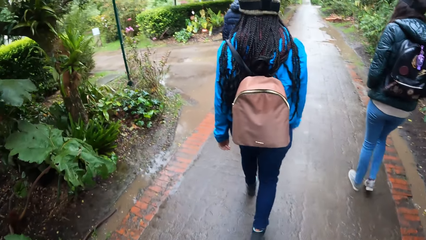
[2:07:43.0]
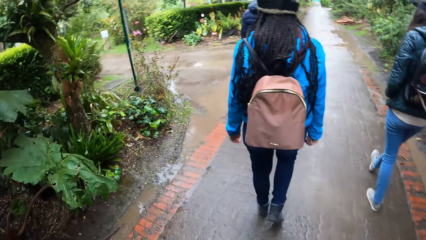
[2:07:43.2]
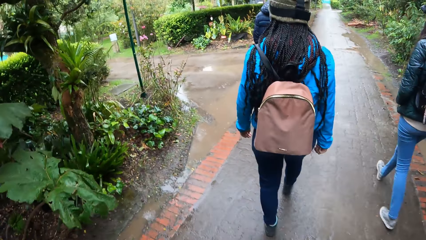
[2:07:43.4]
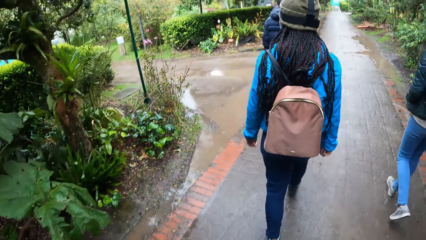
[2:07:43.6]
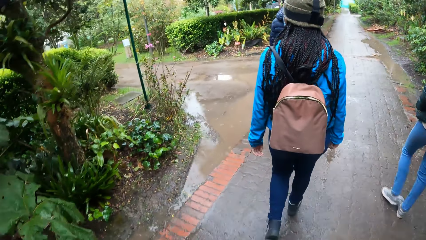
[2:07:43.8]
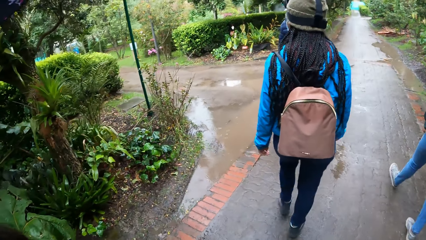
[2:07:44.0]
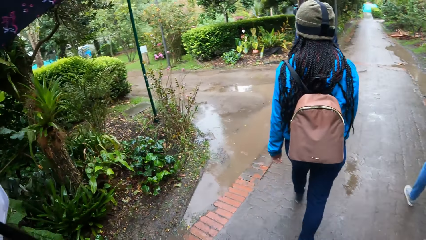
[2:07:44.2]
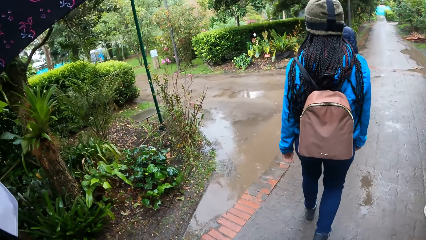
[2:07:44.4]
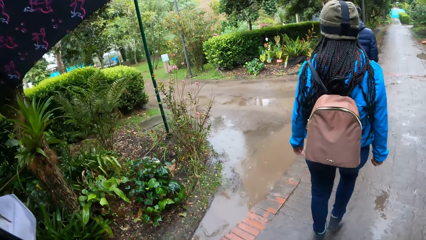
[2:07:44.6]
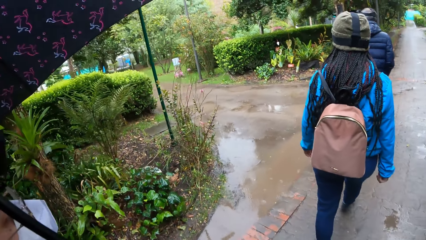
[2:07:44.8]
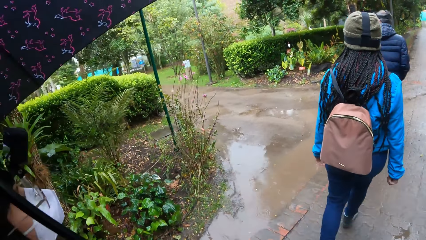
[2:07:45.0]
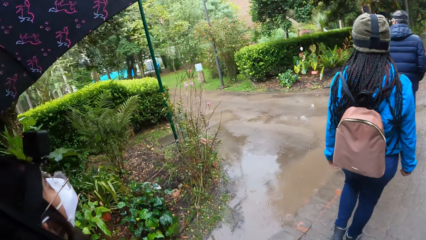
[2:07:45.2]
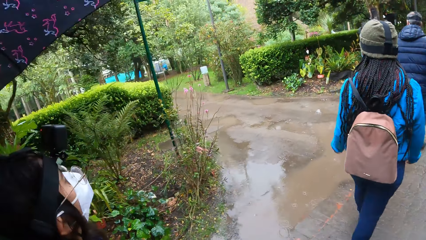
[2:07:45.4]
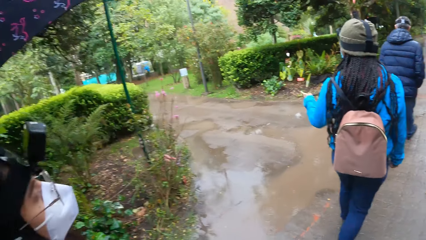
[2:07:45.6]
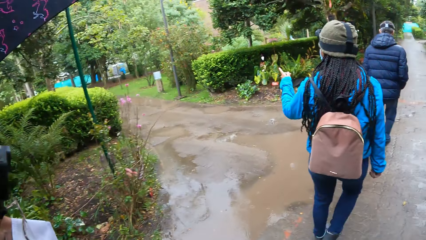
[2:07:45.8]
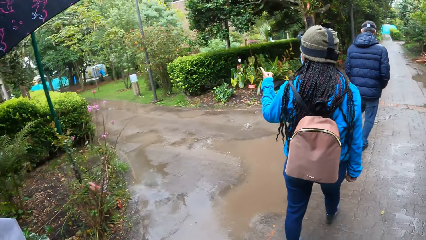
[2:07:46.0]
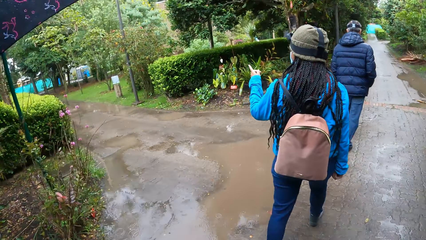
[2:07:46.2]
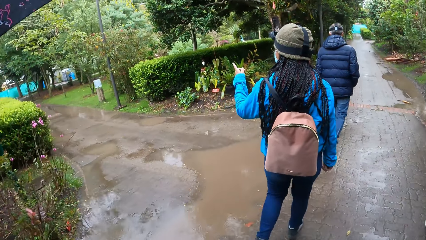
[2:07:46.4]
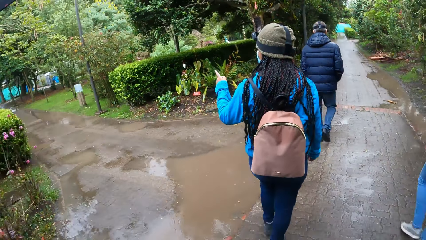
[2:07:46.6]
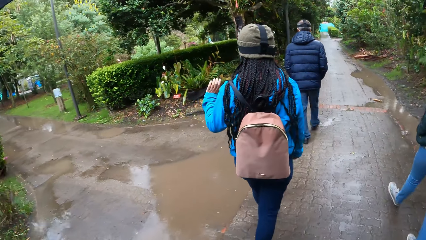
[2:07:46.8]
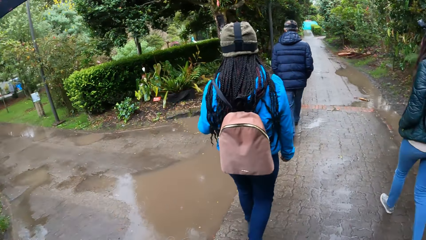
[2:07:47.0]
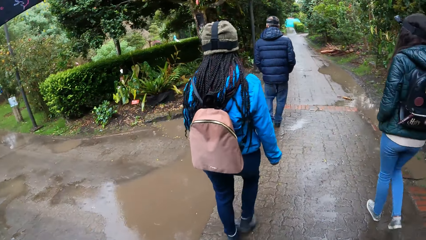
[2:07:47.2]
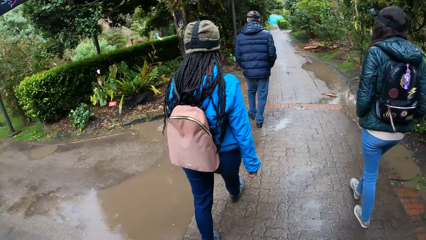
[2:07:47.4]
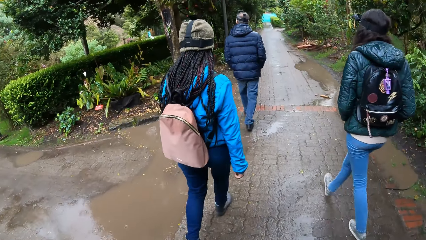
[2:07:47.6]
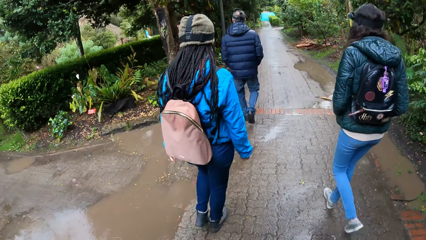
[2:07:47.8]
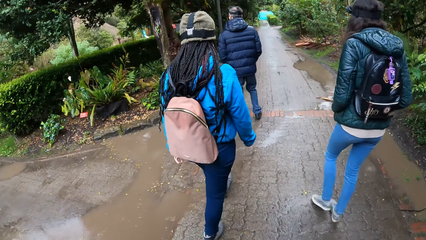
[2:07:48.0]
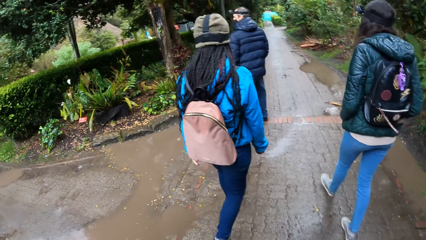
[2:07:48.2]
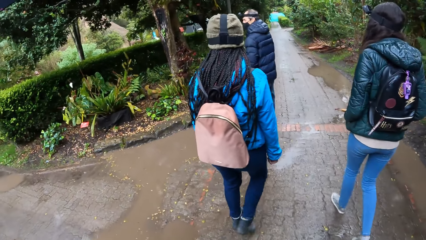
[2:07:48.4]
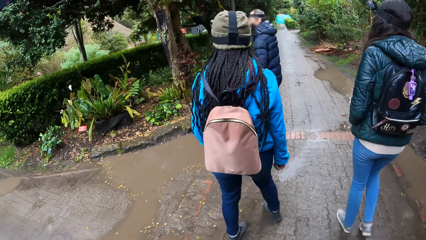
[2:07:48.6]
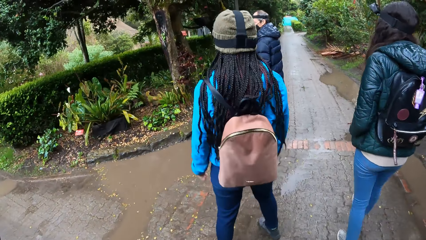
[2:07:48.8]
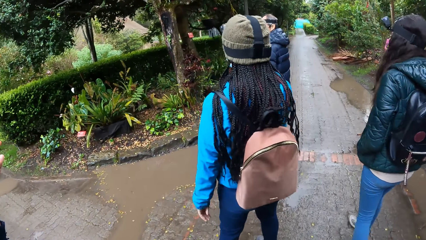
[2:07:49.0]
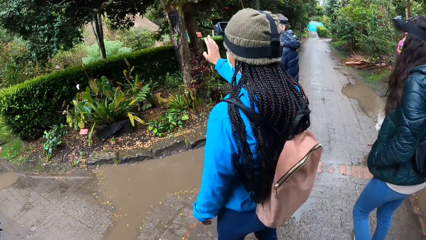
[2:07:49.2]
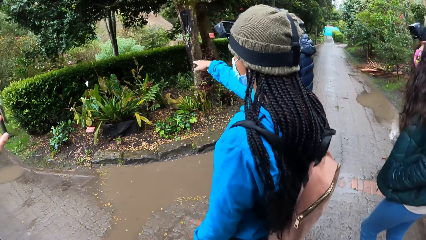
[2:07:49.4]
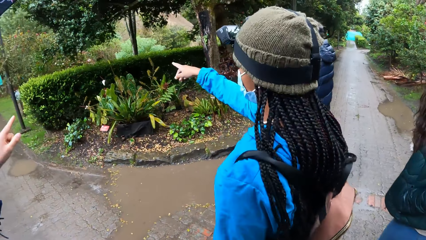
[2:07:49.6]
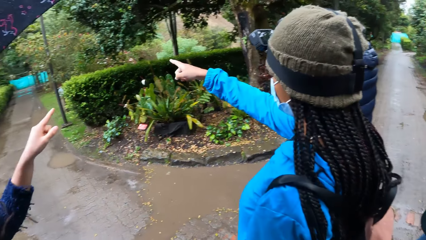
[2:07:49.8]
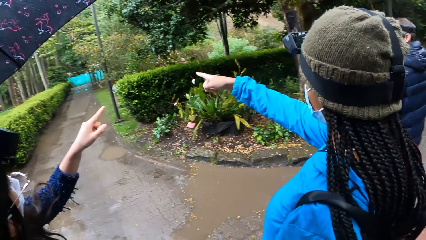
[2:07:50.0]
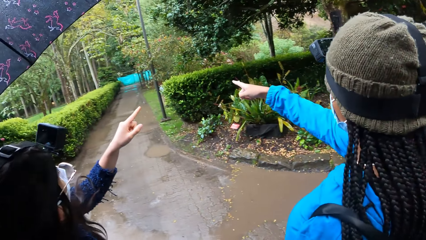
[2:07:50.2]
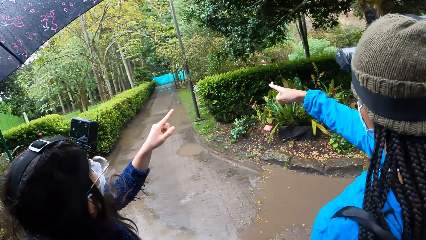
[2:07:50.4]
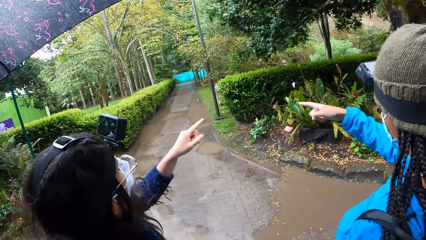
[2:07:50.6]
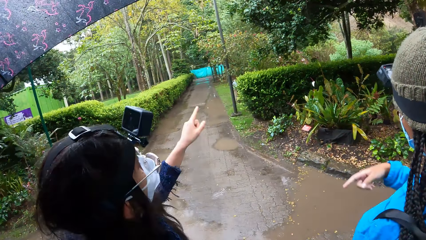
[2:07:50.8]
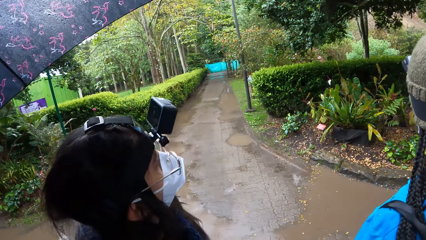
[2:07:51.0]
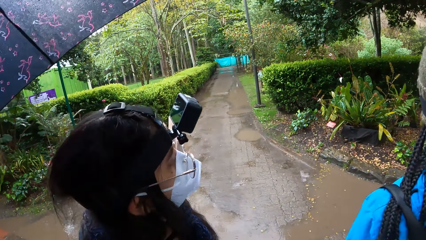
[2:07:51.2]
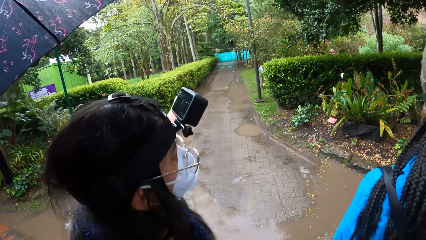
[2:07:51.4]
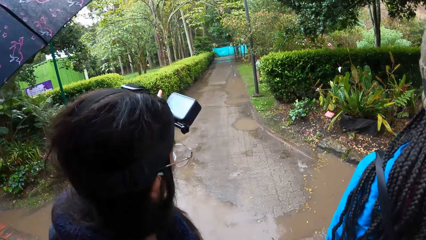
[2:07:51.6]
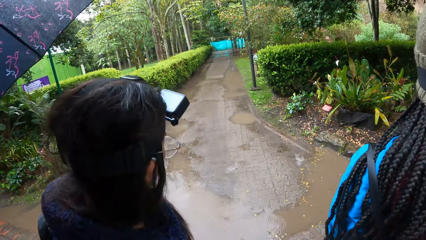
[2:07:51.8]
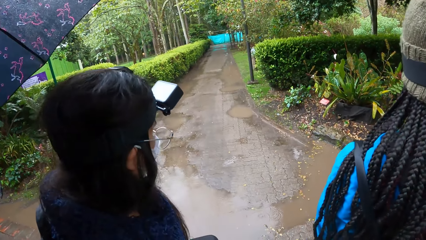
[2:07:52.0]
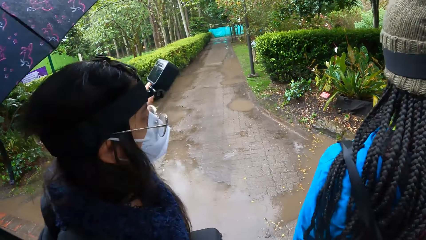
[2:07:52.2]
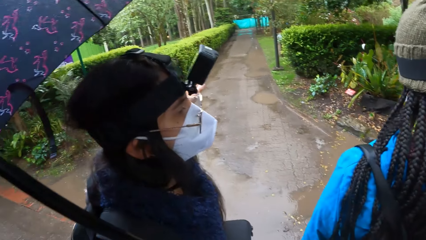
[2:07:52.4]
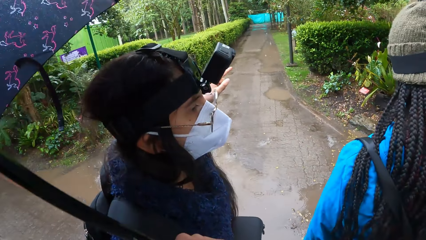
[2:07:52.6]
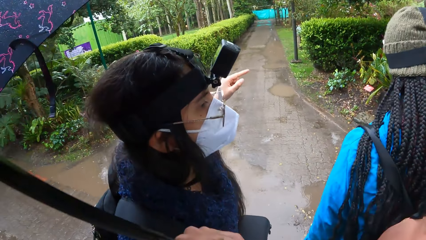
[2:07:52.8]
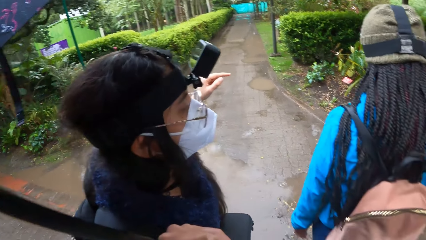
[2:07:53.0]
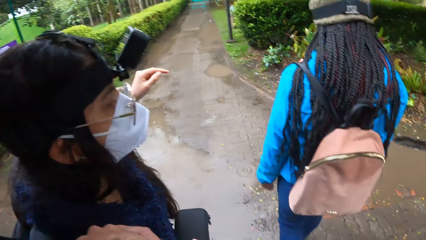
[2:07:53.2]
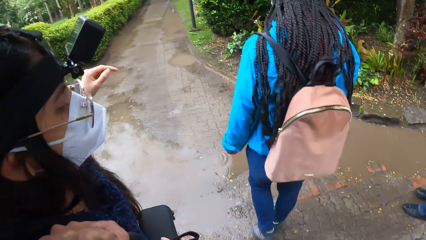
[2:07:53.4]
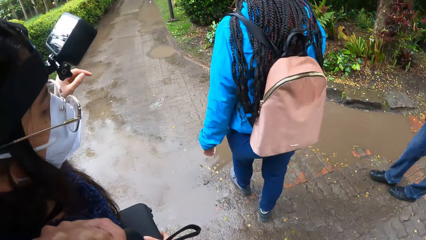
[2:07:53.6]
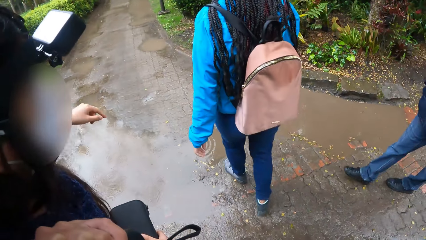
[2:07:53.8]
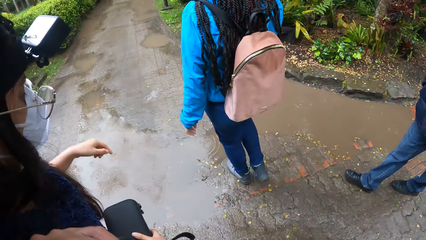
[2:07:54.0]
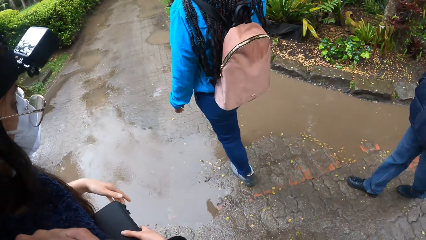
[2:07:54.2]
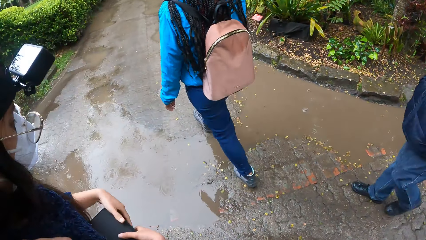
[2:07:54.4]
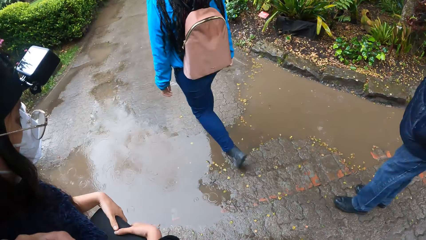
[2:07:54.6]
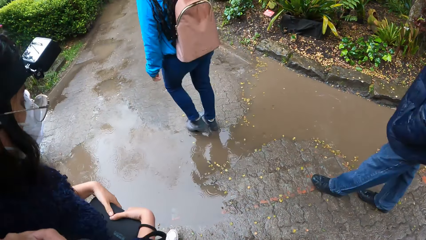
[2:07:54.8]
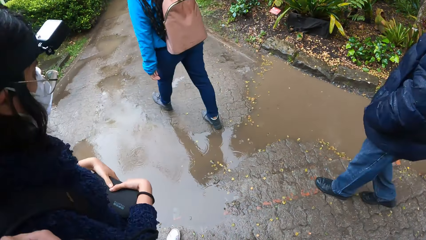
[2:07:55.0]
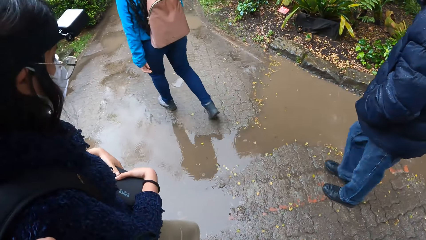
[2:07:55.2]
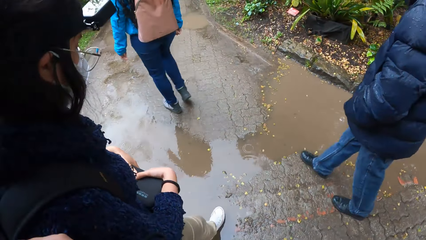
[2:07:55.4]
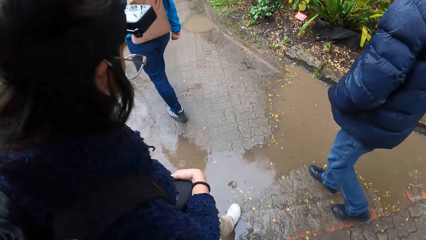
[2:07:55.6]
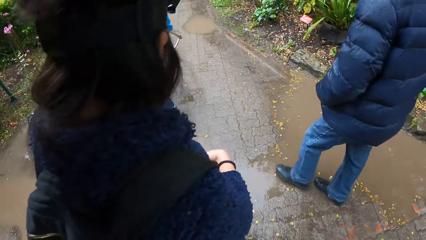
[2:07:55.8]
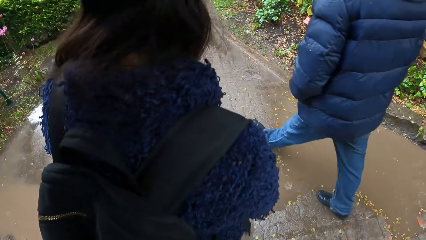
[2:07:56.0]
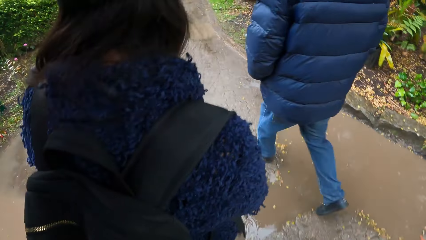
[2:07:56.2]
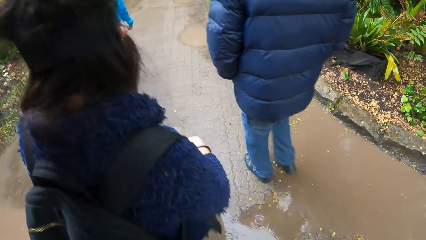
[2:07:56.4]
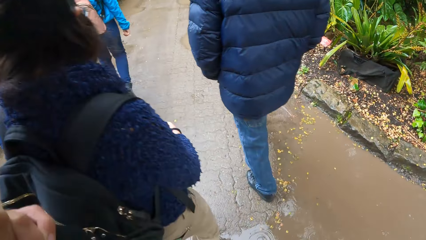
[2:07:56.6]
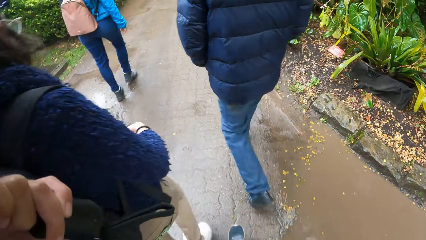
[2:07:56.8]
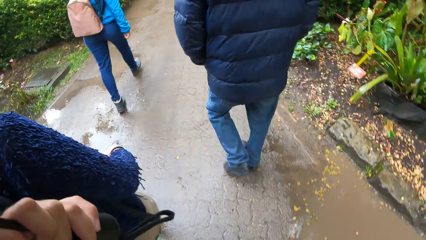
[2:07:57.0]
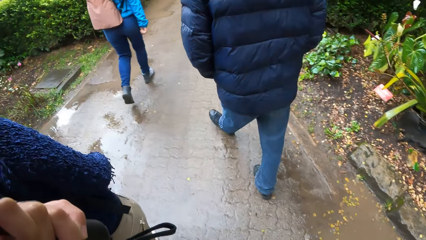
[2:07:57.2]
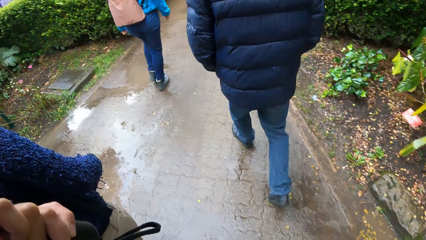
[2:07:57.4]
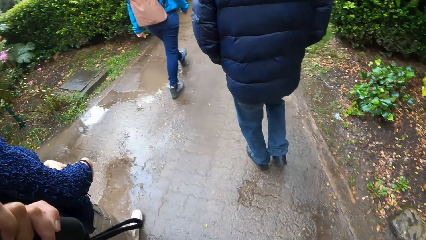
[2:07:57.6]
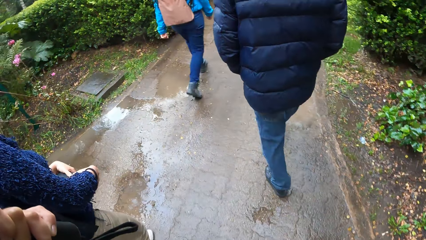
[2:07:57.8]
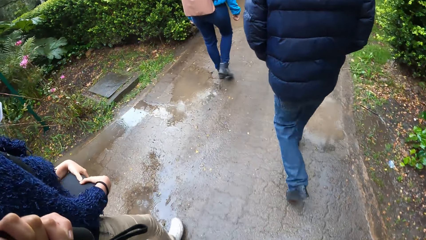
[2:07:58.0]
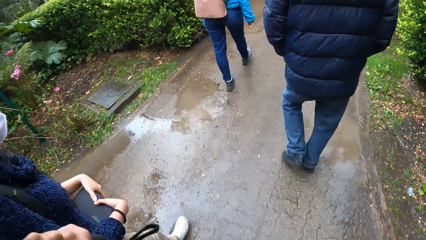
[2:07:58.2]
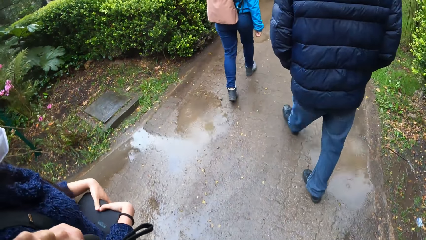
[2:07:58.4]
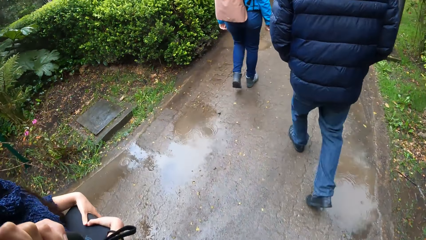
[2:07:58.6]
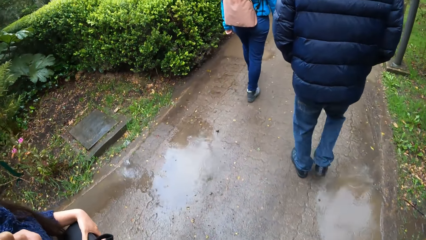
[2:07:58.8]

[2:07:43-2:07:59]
A woman points her left hand to a tree. She walks on the road. She points her right hand to some trees. Another woman points her left index finger at a tree. The other woman points at something. The first woman crosses a pothole. The first woman walks around the road. A man crosses the pothole. The other woman crosses the pothole. The man walks on the road. The camera wearer crosses the pothole. The other woman walks on the road.
